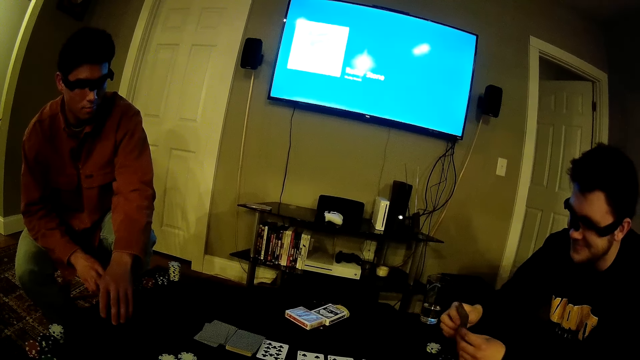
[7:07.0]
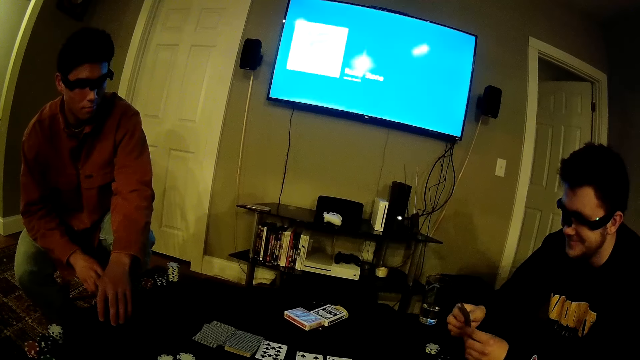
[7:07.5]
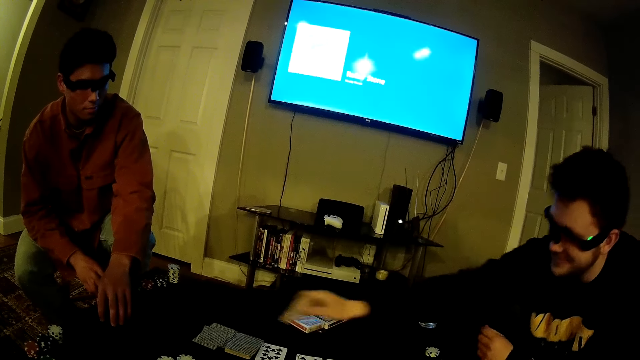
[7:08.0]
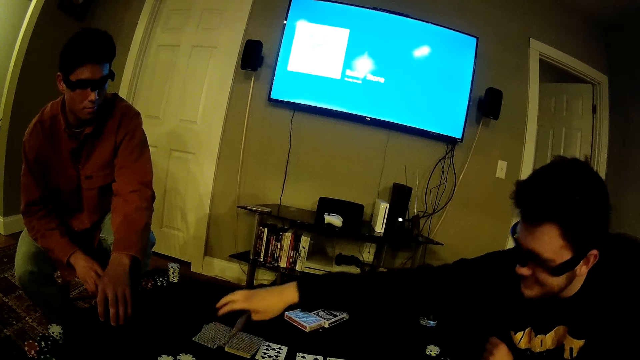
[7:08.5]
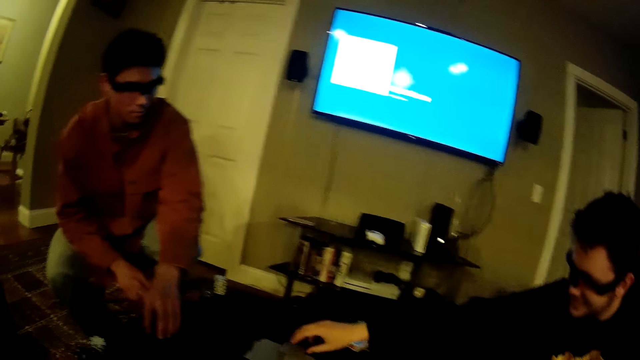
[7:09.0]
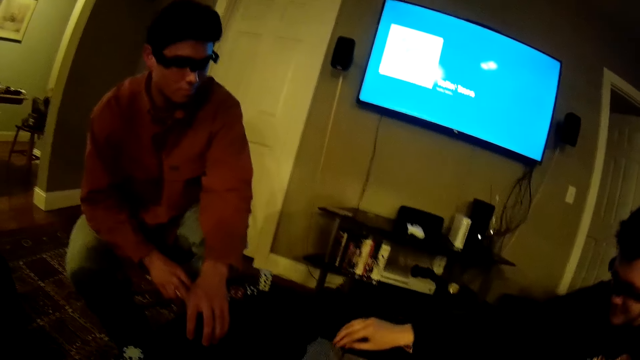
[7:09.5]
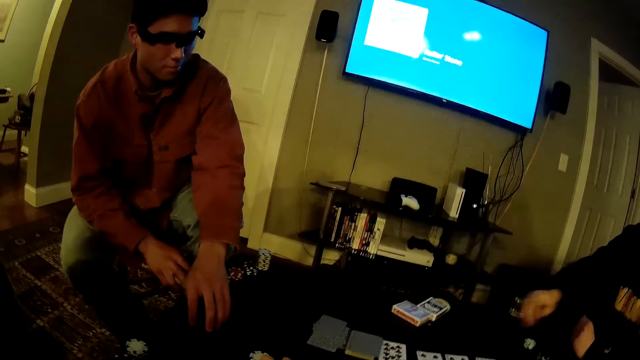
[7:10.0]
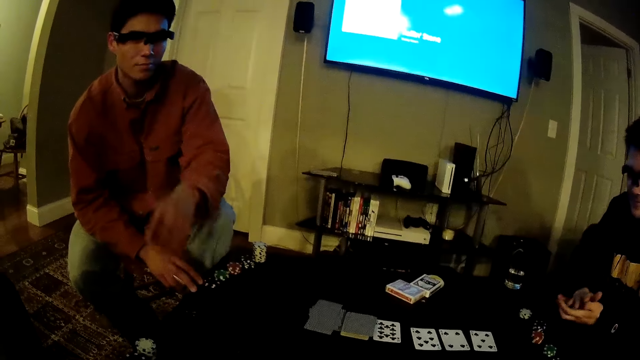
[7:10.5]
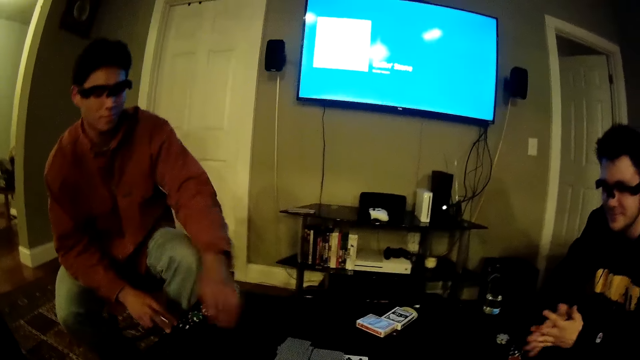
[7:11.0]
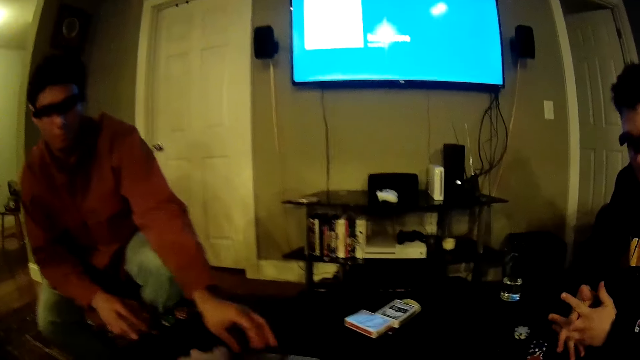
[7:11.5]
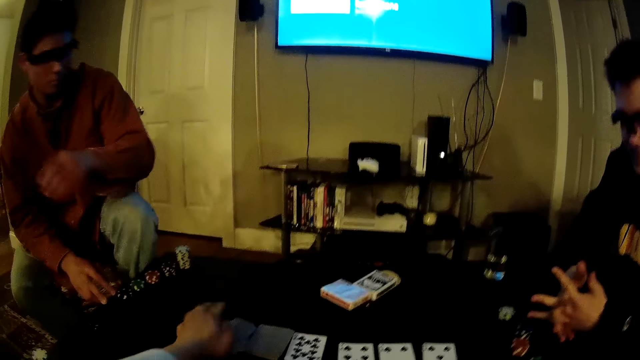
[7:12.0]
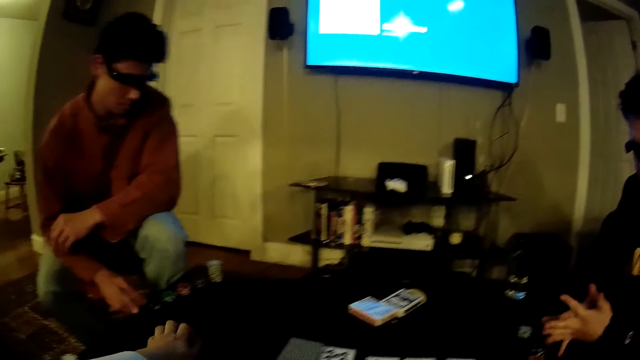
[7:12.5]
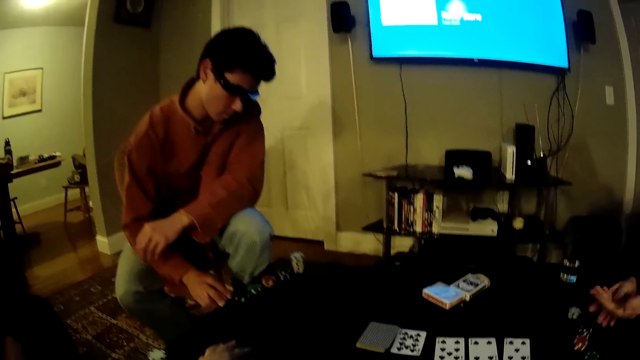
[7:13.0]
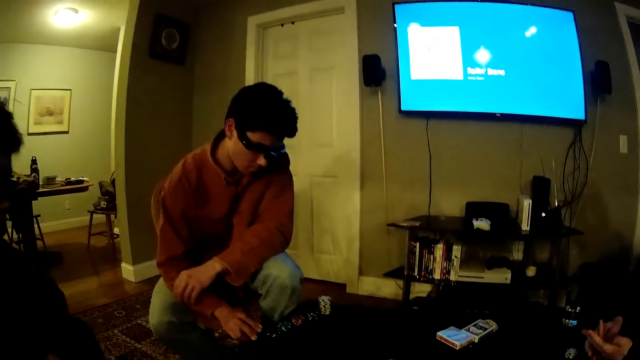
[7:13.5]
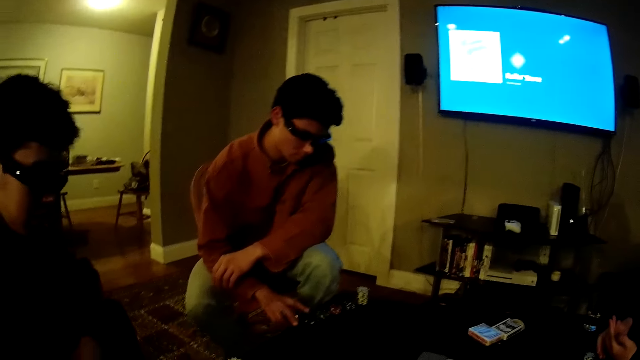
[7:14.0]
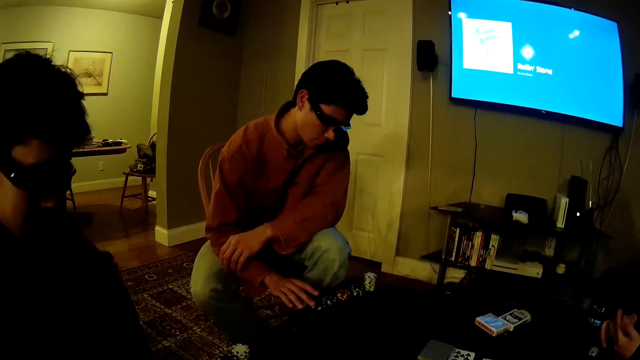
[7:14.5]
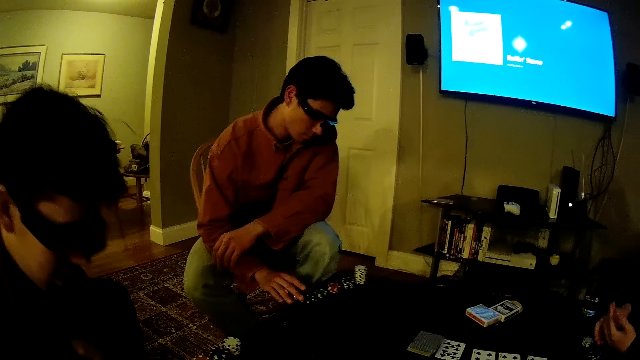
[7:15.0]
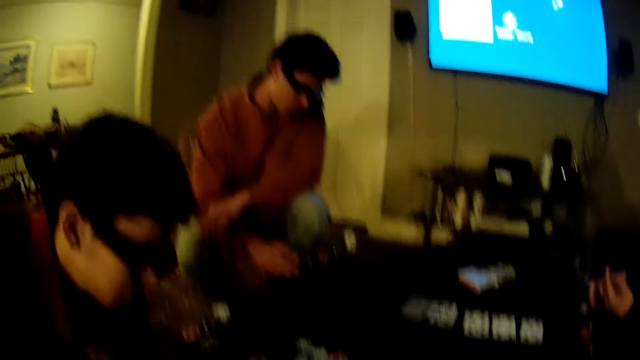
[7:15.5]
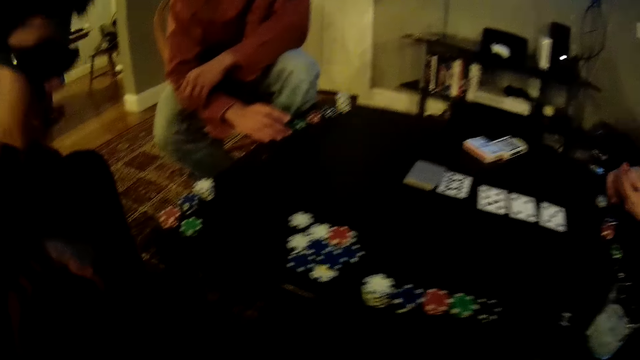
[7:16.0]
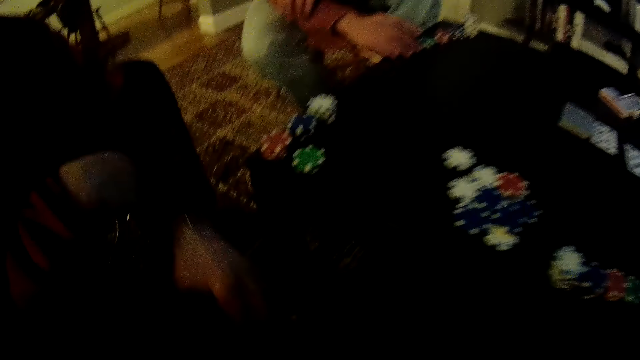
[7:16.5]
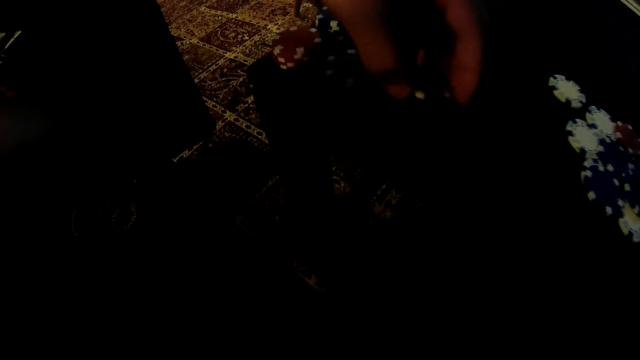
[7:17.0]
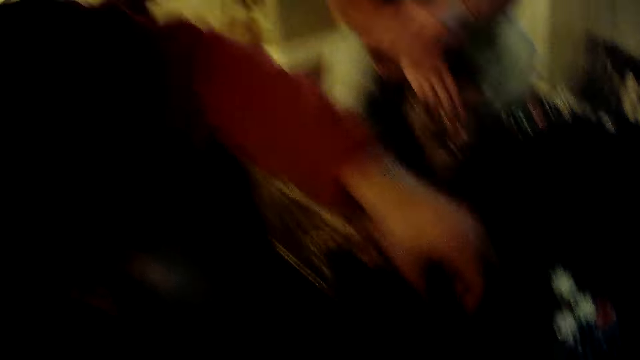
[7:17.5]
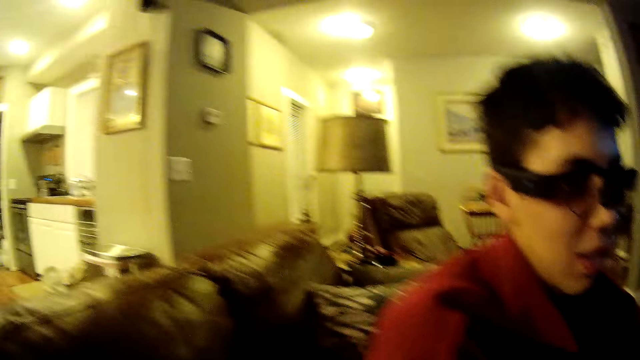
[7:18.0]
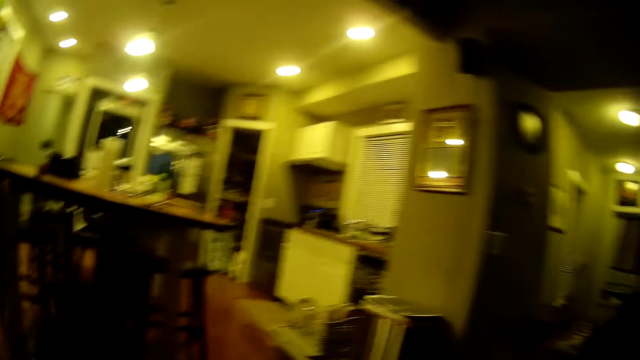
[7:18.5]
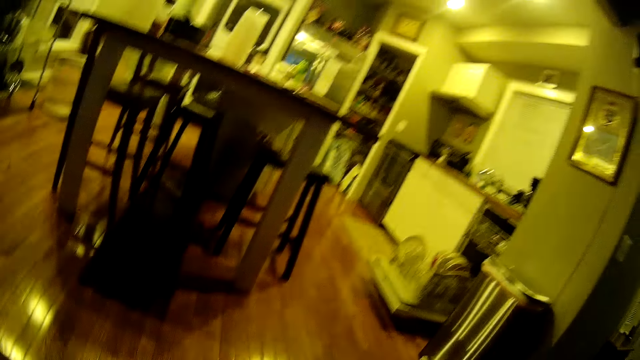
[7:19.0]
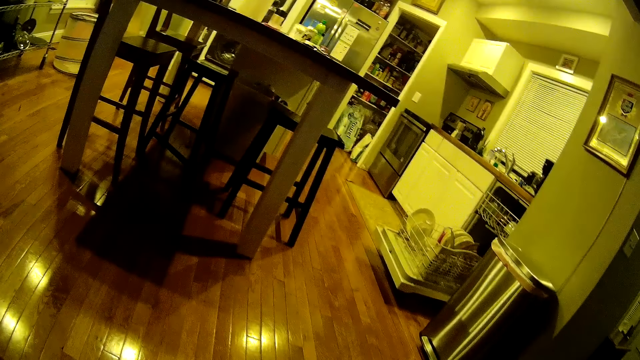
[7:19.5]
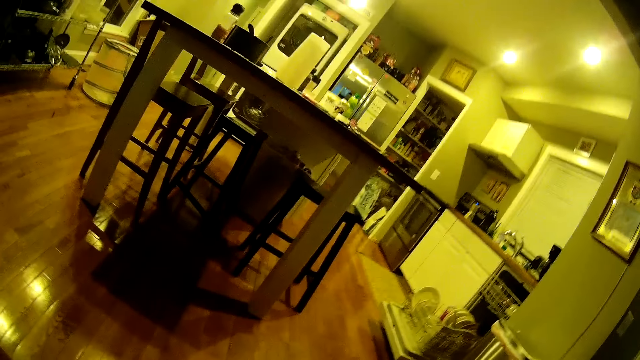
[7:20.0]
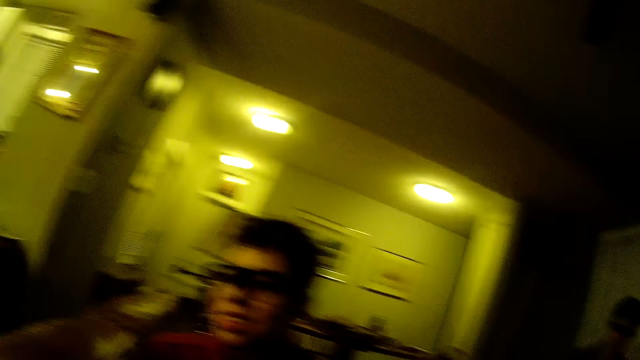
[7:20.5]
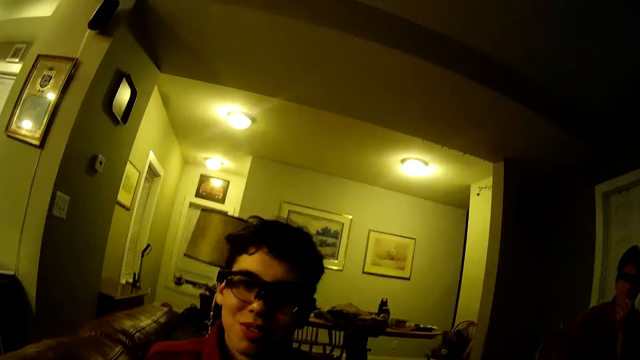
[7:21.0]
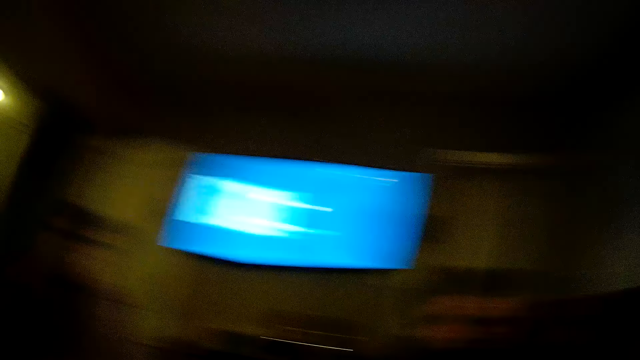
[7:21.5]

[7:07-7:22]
A man places his cards on the table with his right hand. The camera wearer packs the poker pieces with his right hand. He picks up the deck of cards with his left hand. Another man touches his poker pieces with his right hand. The camera wearer converses with a man. Another man places a poker piece on the table with his left hand. The camera wearer moves around the chair. He turns around the room.

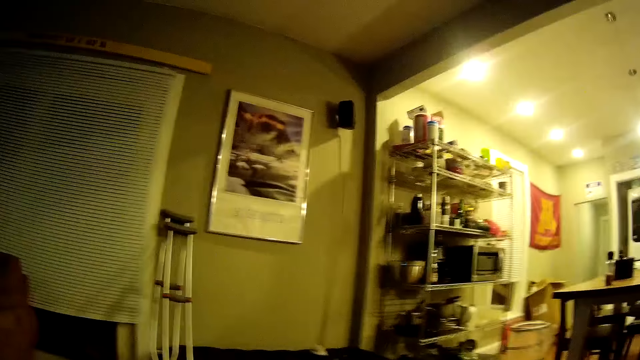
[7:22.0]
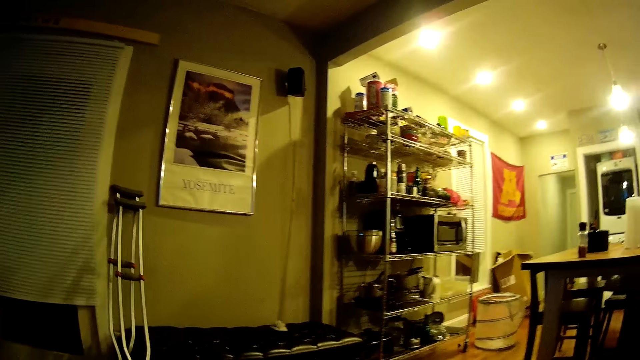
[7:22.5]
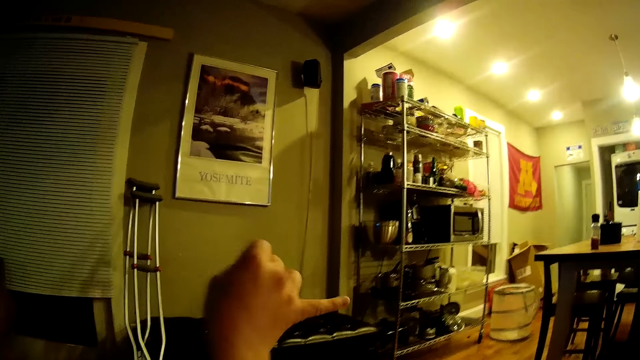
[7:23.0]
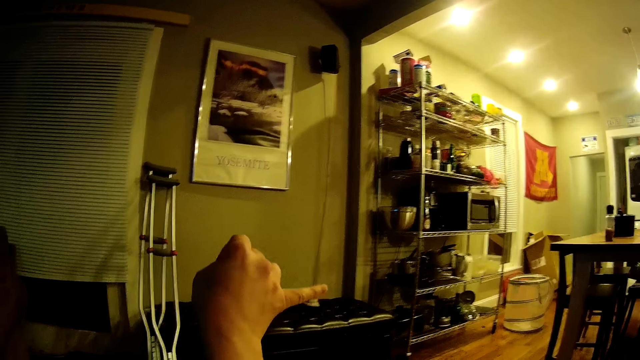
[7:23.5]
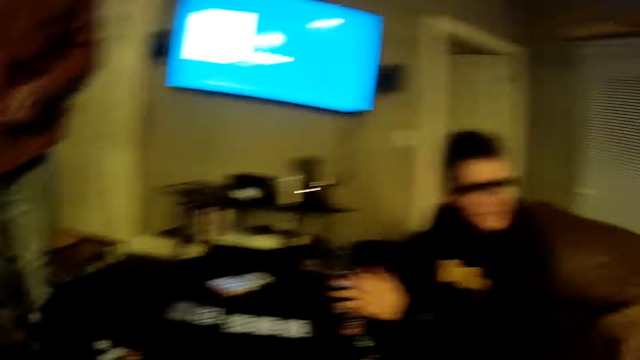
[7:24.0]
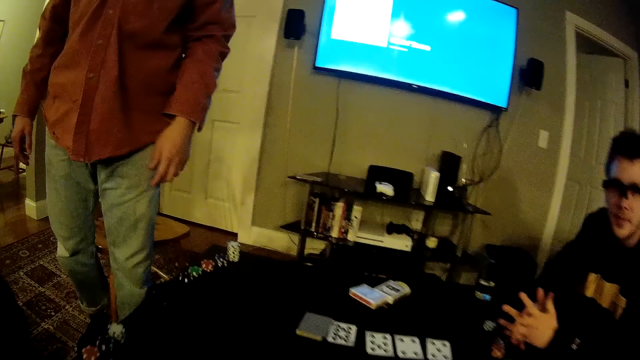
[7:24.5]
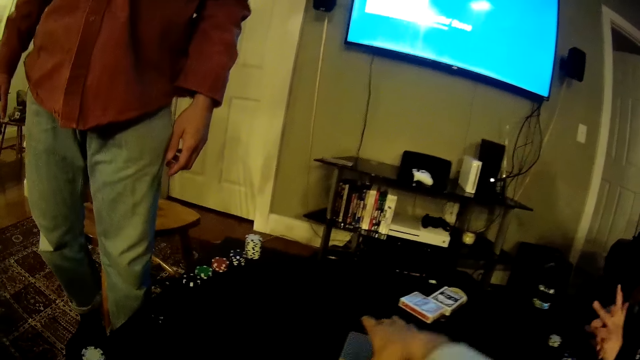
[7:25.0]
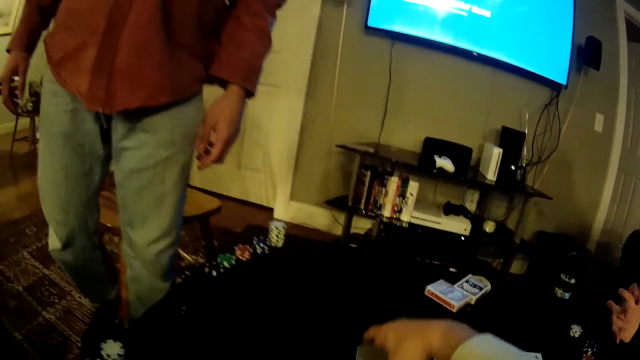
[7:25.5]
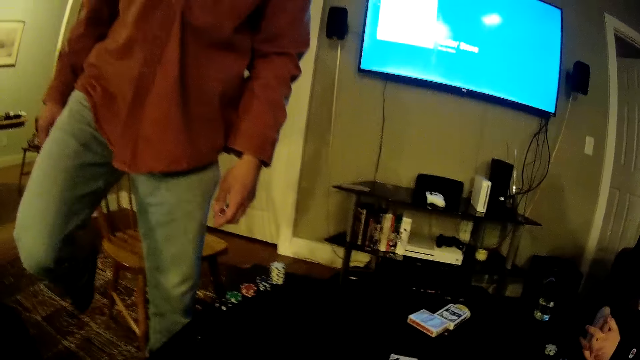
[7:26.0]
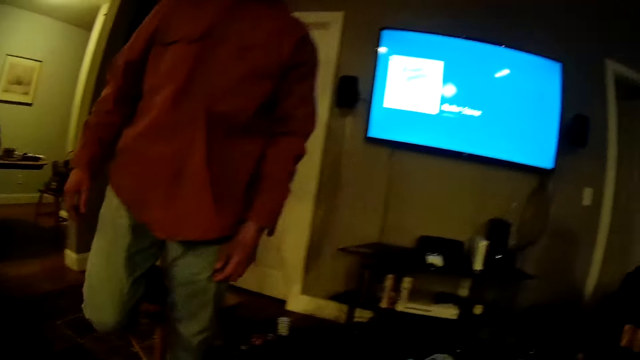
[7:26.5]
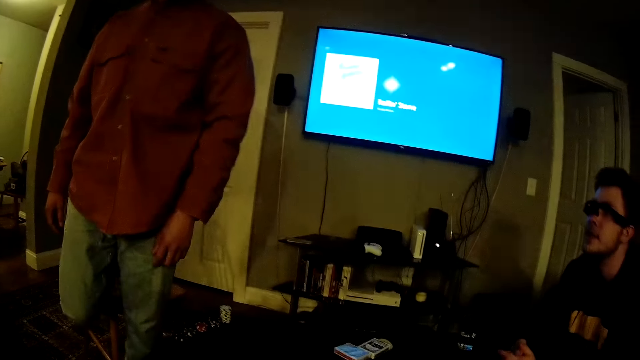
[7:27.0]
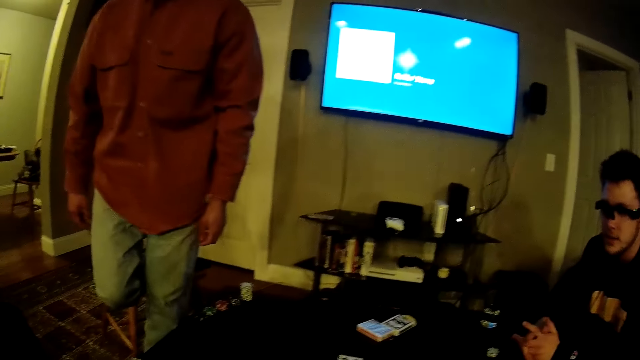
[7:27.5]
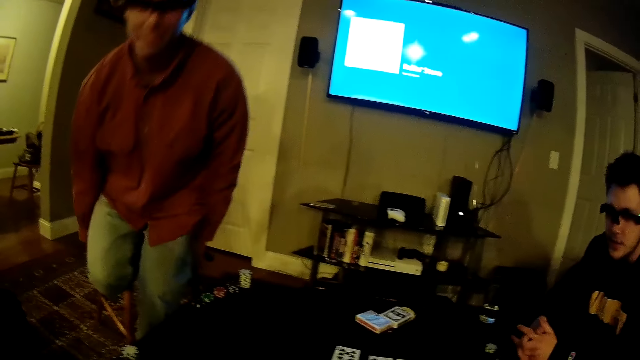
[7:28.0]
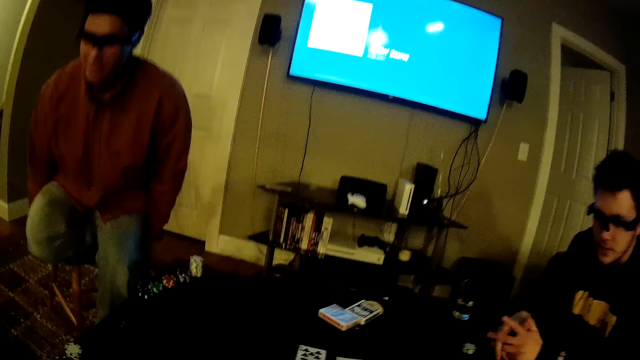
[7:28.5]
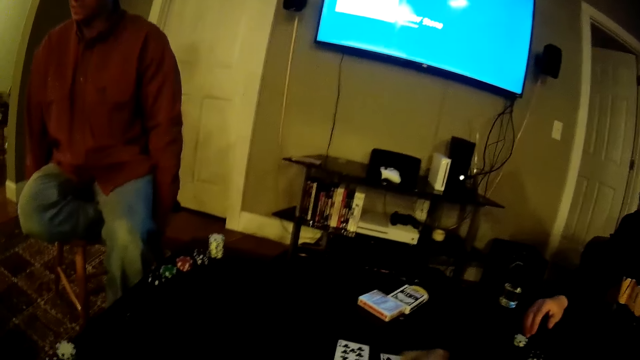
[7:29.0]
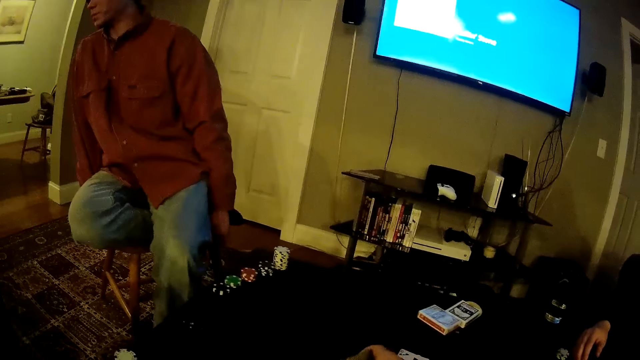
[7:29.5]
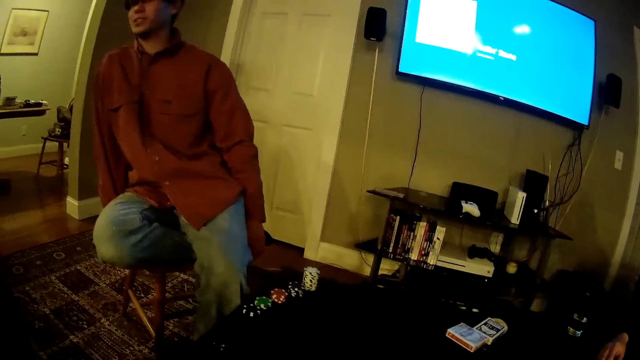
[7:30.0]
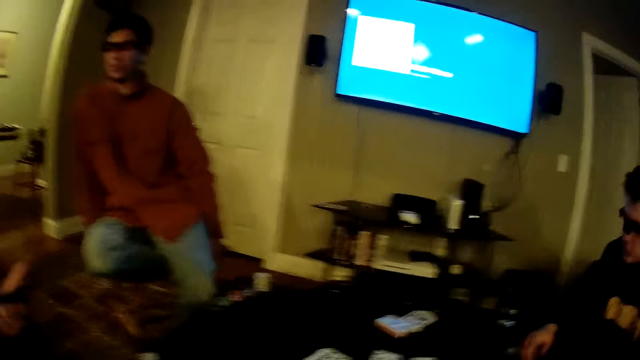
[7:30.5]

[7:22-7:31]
The camera wearer points to a section of the apartment with his right pinky finger. A man stands from the chair. The camera wearer picks up the deck of cards from the table with his right hand. The man sits on a chair. The camera wearer converses with the man.
